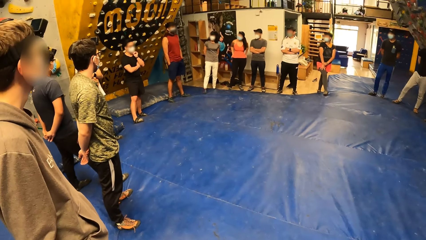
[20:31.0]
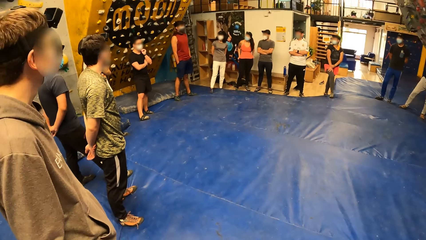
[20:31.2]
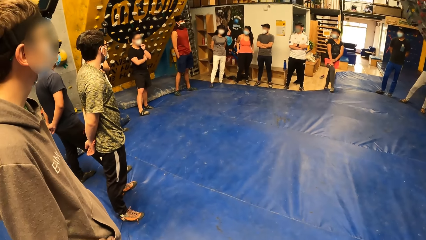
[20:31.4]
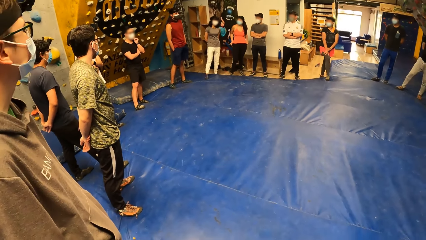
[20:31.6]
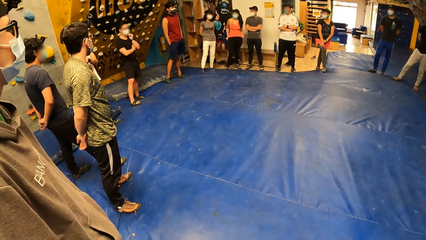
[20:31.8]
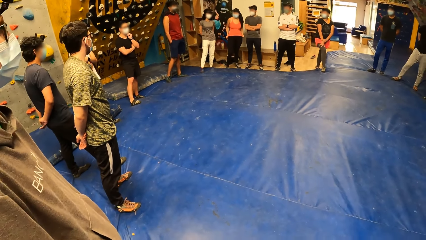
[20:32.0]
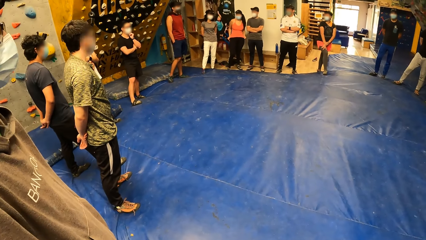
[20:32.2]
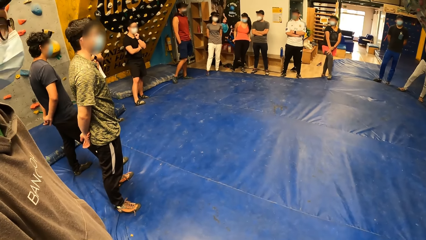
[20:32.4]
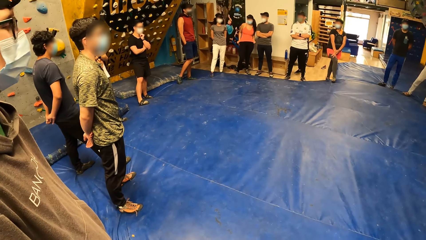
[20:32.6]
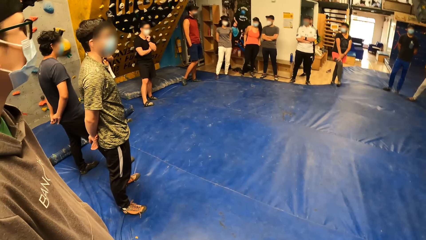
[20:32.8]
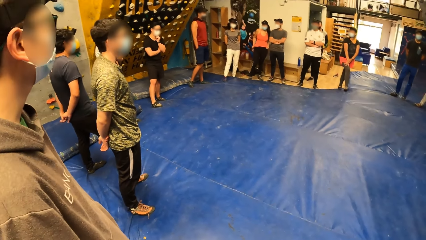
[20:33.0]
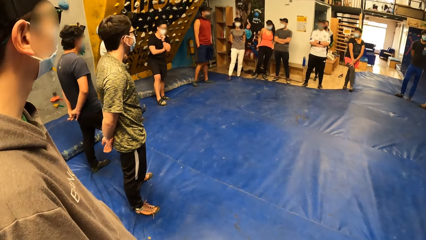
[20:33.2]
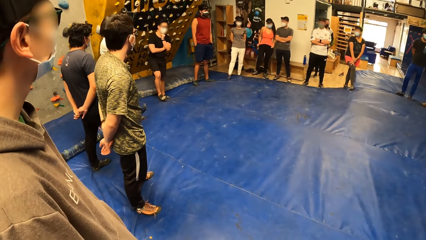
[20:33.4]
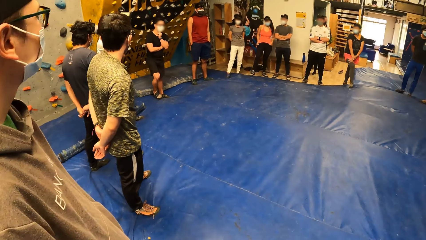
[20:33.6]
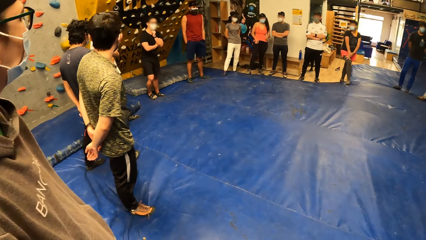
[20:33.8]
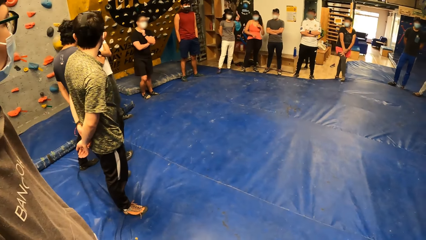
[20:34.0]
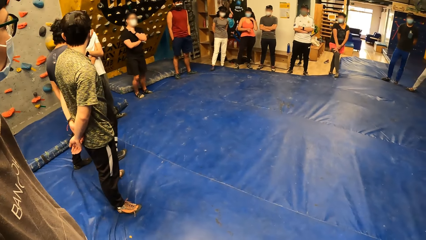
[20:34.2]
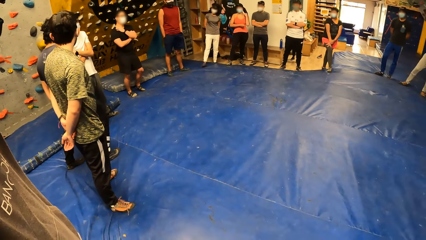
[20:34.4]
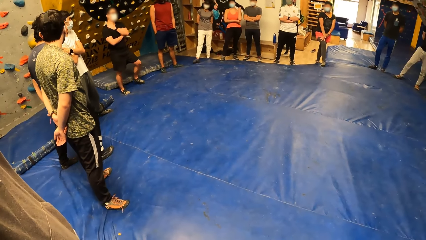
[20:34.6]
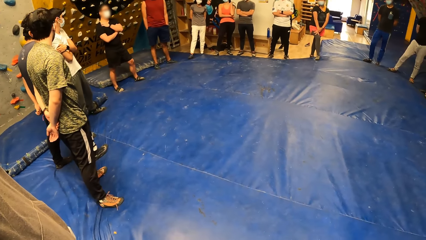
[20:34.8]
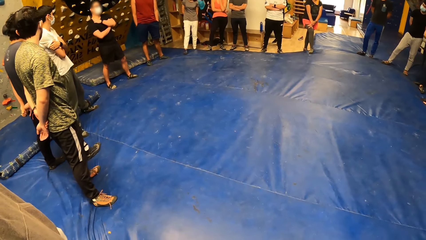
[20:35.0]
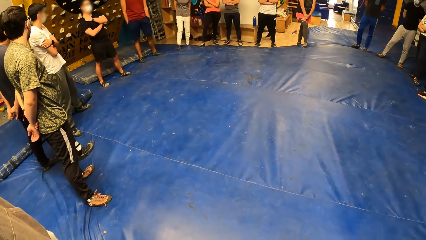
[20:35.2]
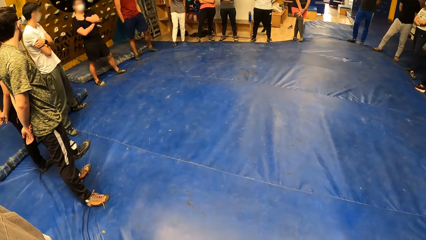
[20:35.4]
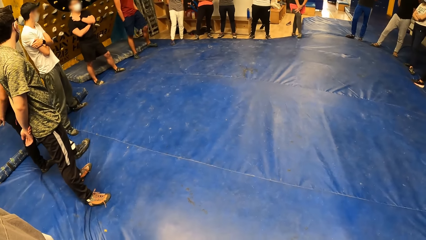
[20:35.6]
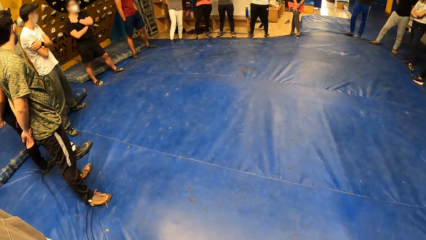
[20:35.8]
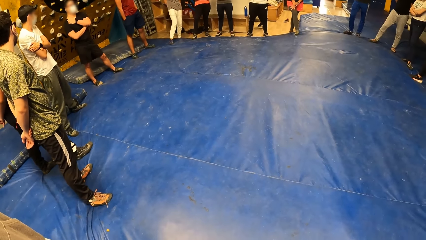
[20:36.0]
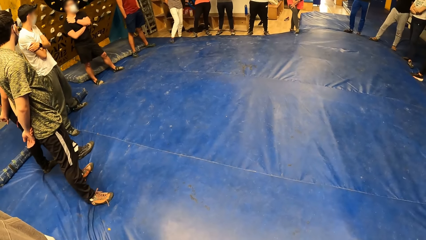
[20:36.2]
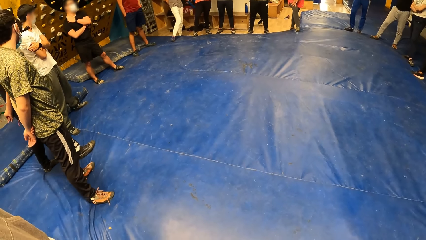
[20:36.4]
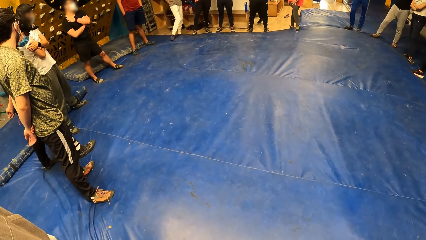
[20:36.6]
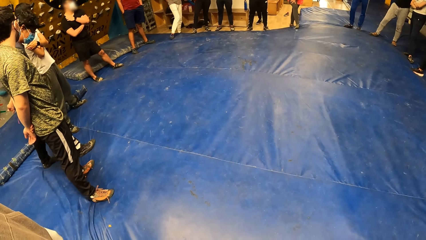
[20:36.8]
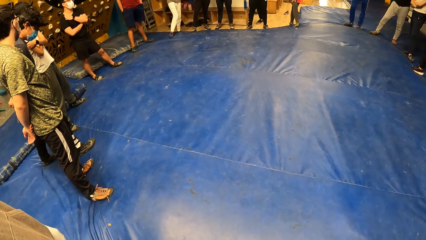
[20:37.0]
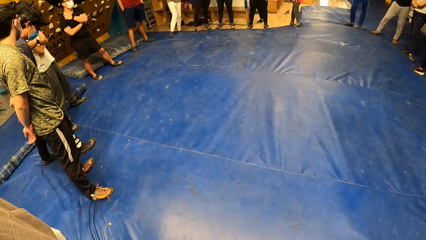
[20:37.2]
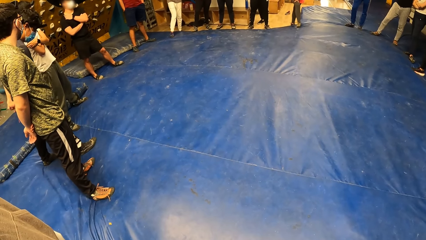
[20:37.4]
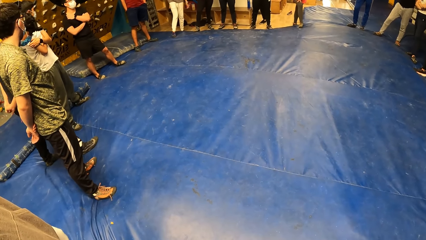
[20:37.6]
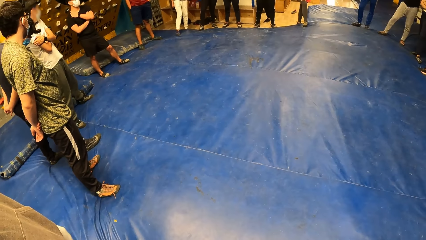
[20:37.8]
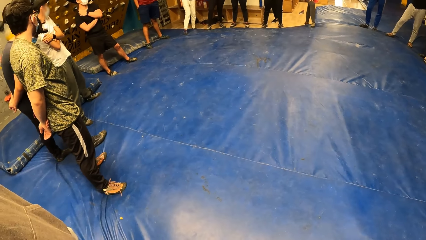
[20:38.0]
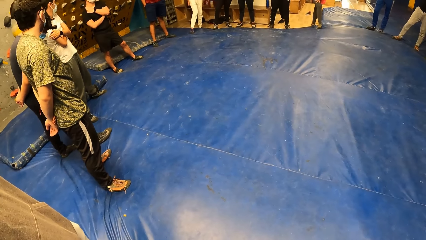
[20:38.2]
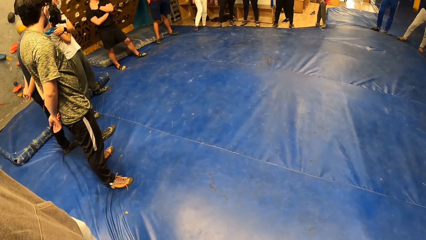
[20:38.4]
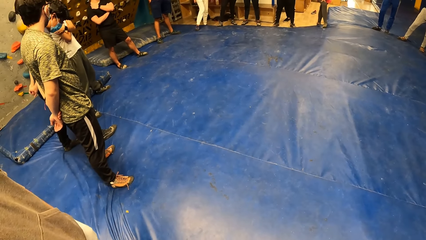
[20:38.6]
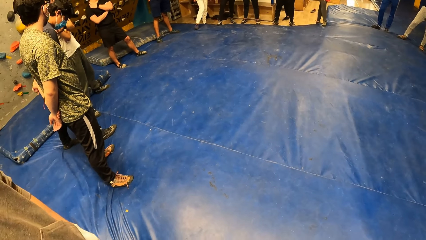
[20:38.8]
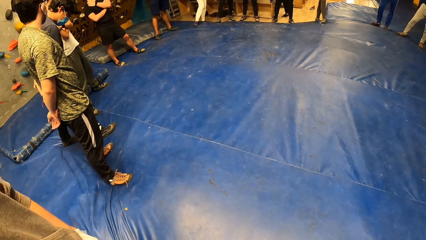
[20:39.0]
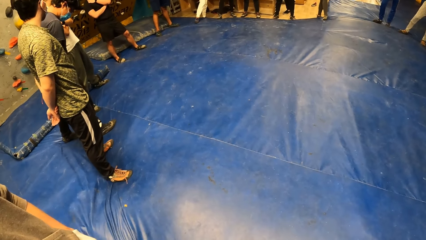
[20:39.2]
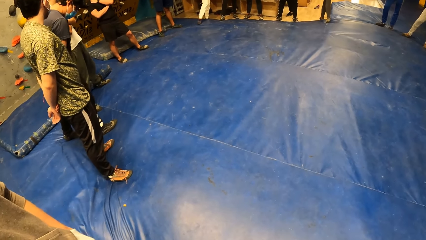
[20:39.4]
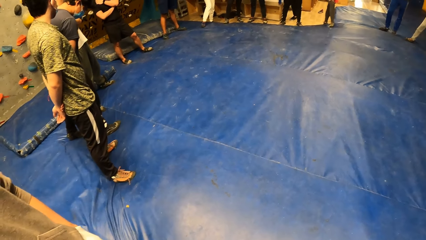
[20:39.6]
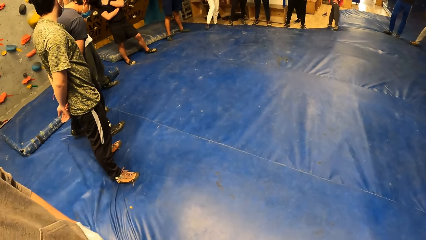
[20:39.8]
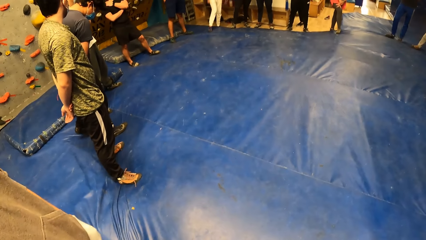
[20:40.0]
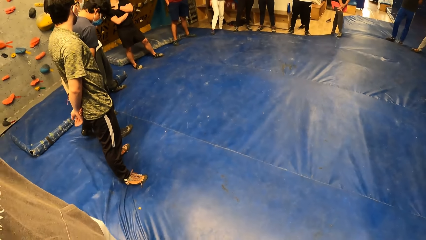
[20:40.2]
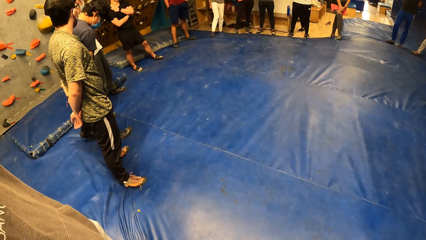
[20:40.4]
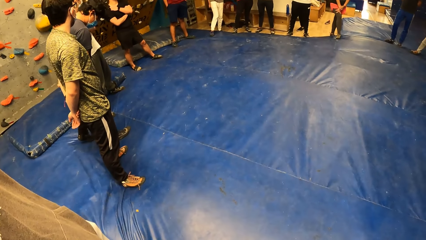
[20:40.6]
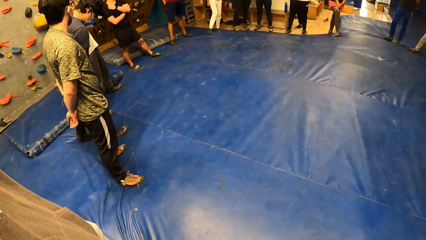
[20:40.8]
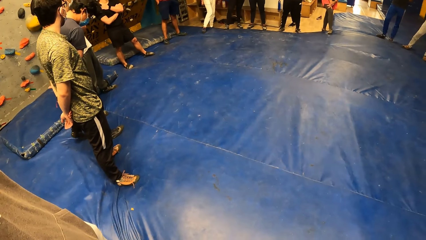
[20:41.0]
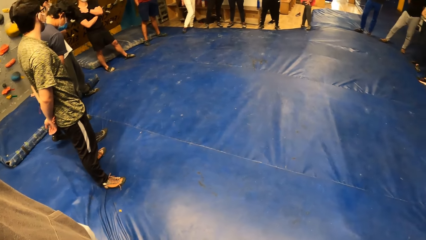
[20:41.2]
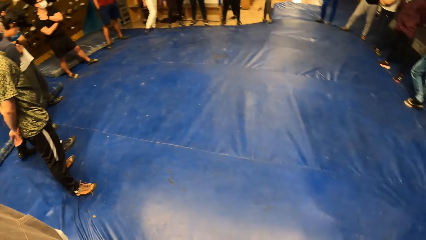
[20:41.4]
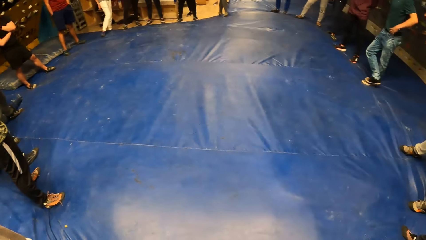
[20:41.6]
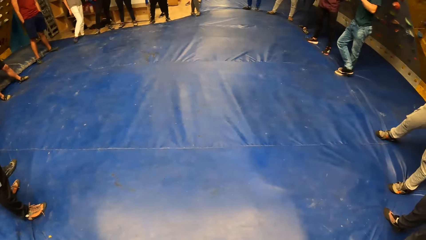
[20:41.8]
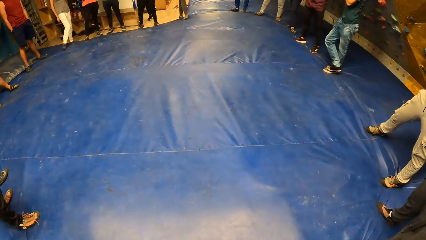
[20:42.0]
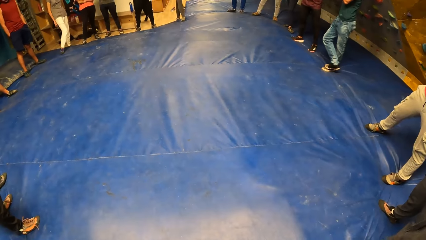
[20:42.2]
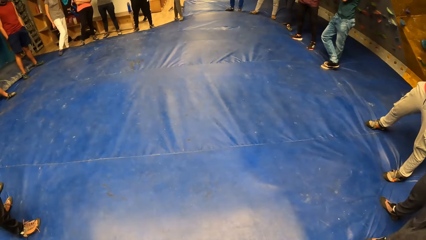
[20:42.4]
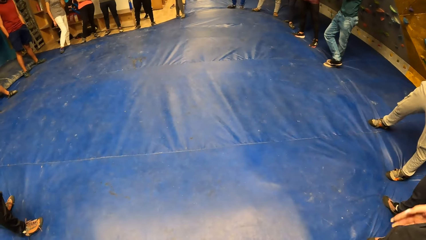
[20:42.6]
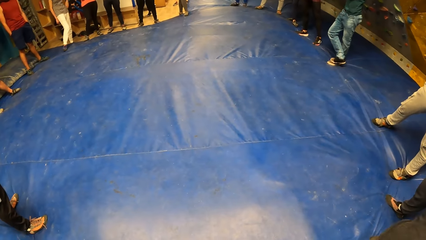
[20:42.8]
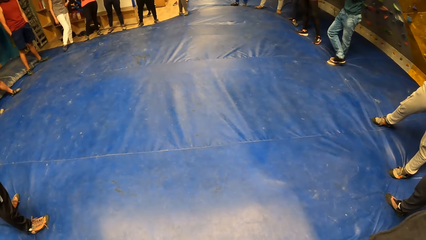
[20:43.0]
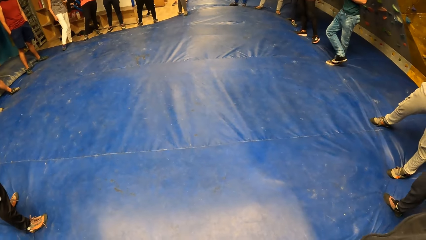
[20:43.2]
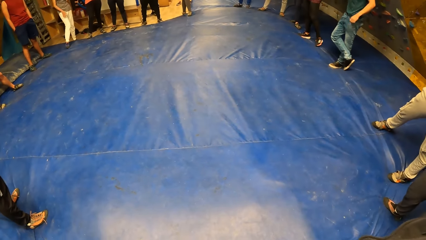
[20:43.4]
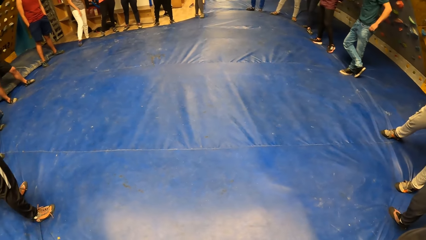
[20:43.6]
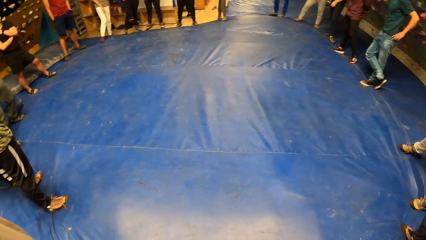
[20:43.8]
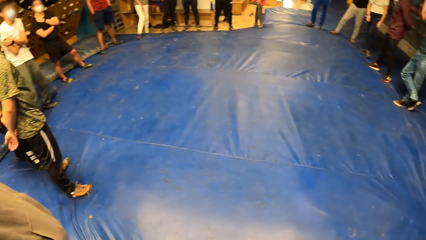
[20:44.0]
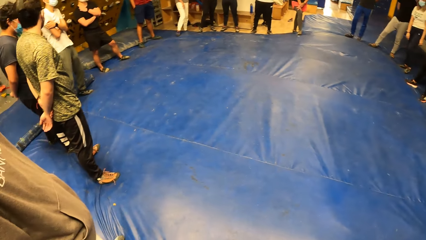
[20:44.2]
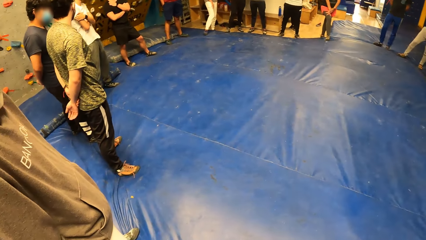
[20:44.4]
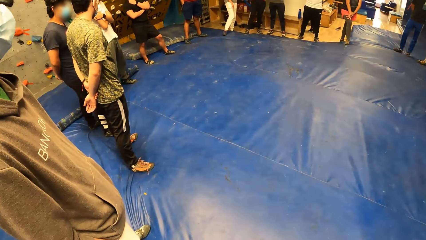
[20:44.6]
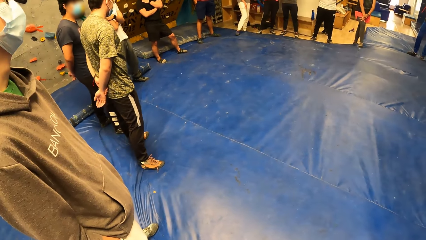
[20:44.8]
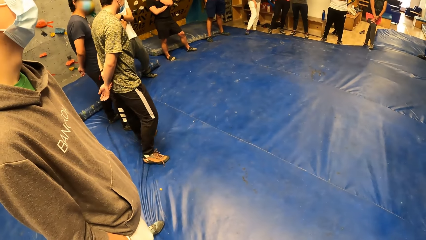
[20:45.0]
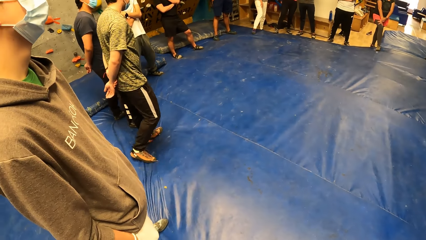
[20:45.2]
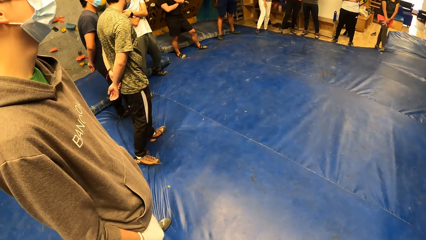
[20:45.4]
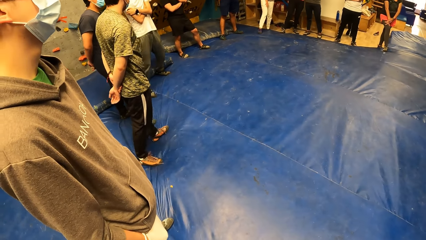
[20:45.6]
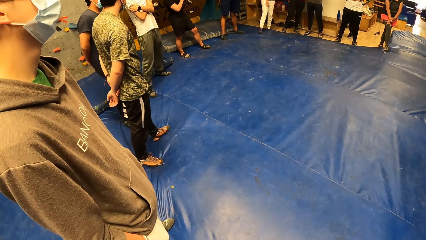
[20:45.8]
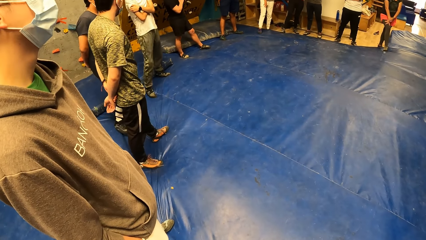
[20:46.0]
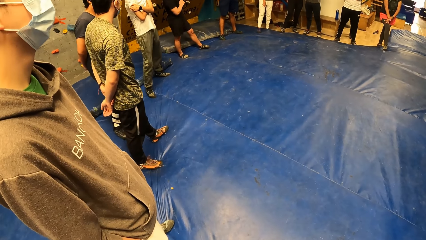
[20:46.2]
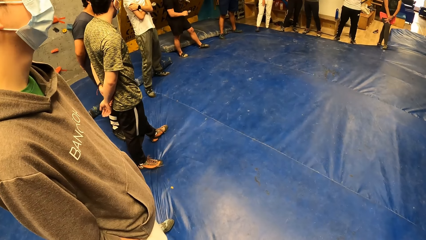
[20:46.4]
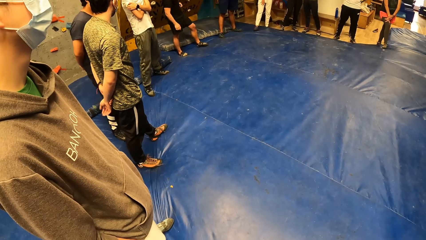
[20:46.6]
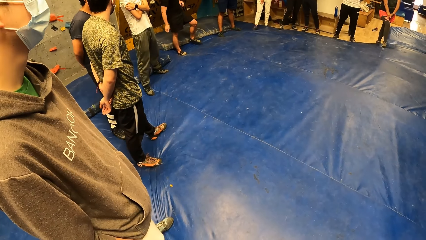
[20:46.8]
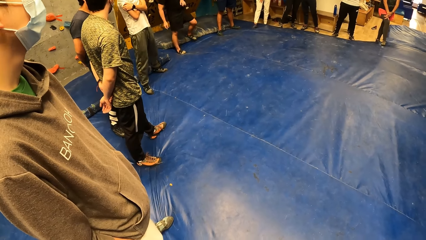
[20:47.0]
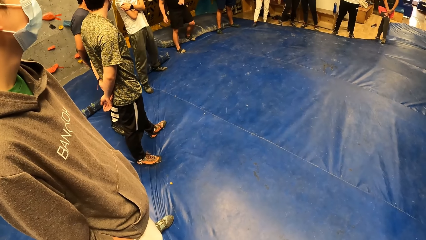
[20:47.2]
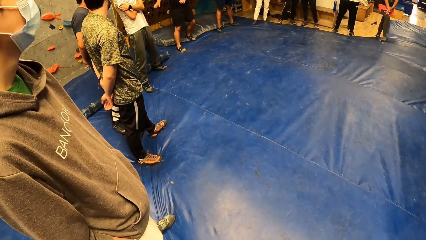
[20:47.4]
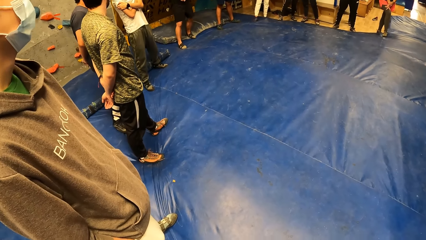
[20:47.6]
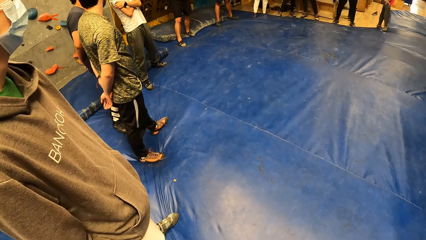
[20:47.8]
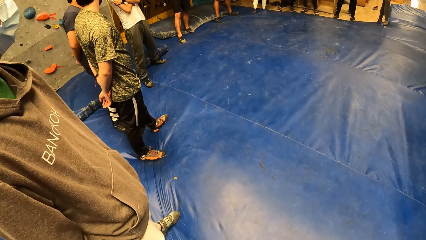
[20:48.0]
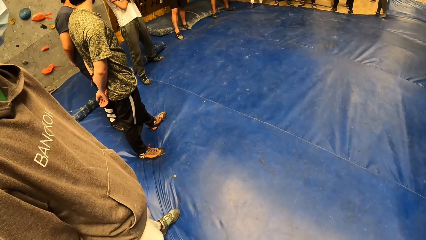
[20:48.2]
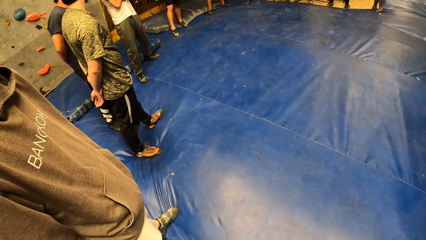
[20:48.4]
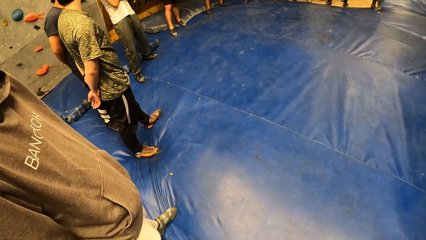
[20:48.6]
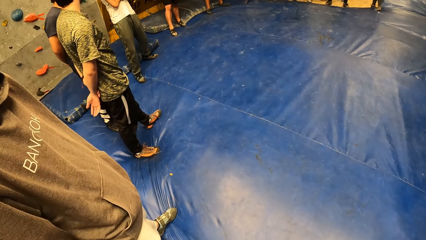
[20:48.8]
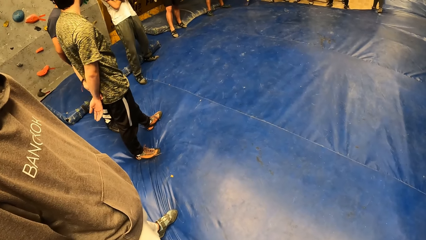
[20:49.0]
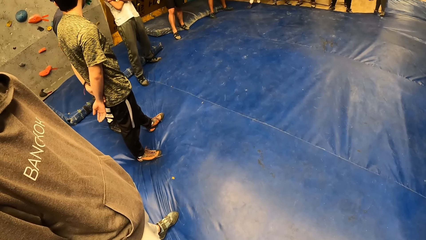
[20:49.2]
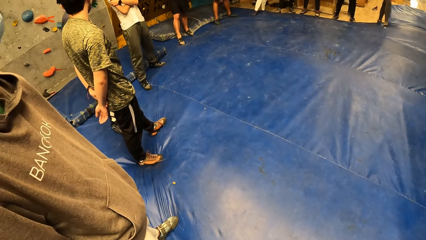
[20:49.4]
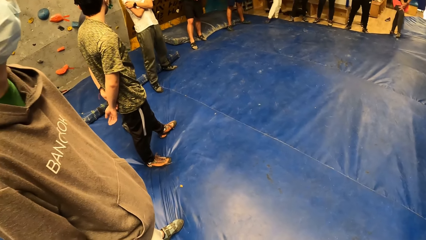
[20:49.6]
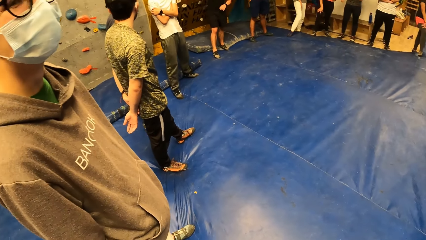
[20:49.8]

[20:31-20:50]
The camera wearer stares at people. A woman touches her face with her right hand. The camera wearer turns around the activity room. They stare at the people.
